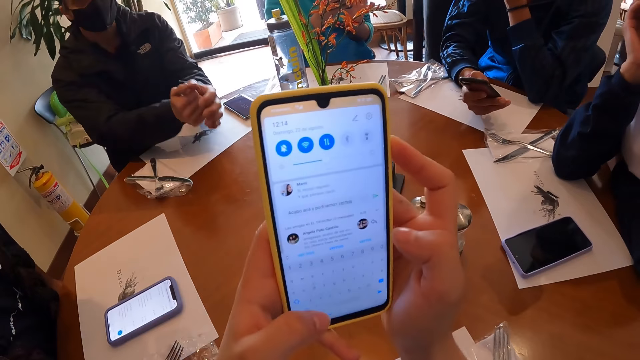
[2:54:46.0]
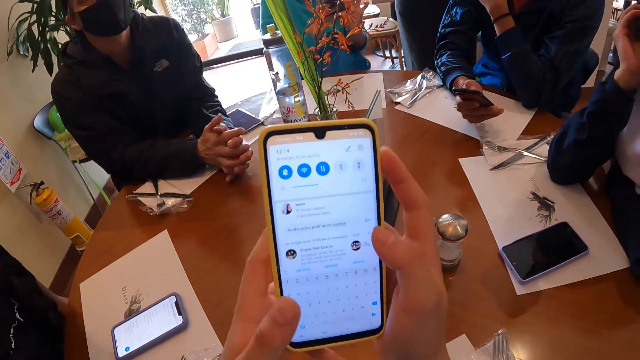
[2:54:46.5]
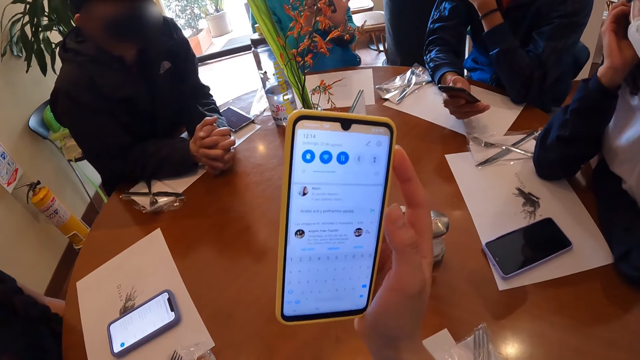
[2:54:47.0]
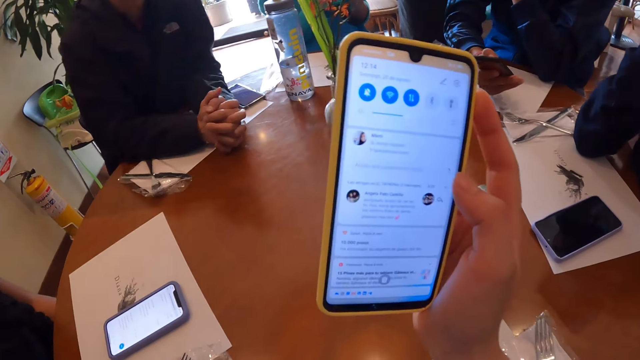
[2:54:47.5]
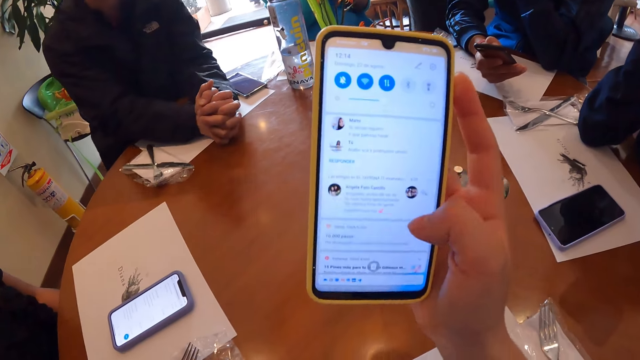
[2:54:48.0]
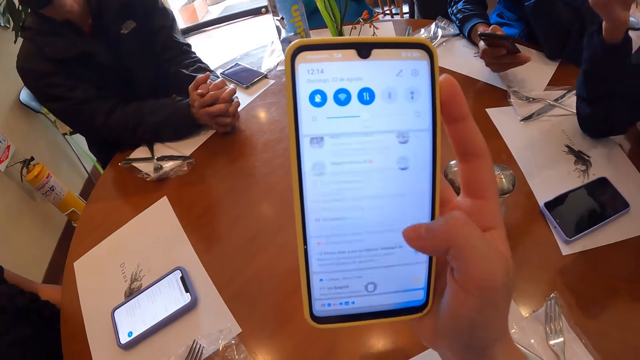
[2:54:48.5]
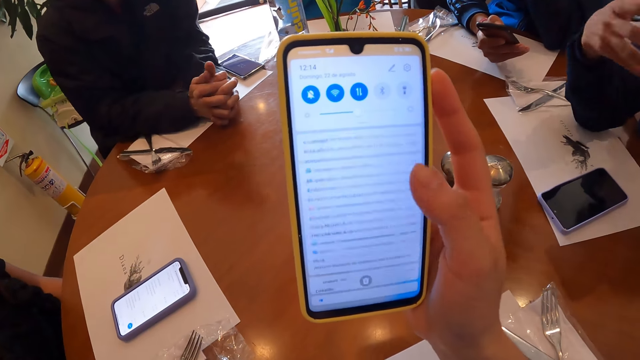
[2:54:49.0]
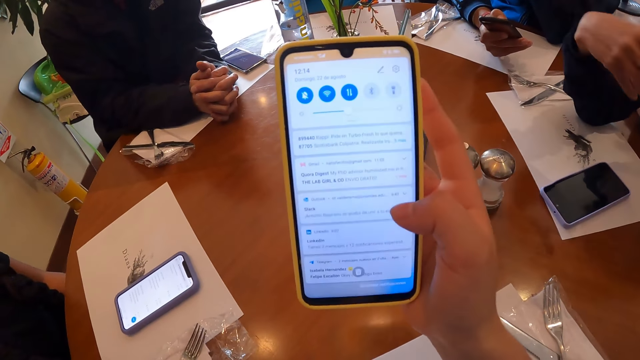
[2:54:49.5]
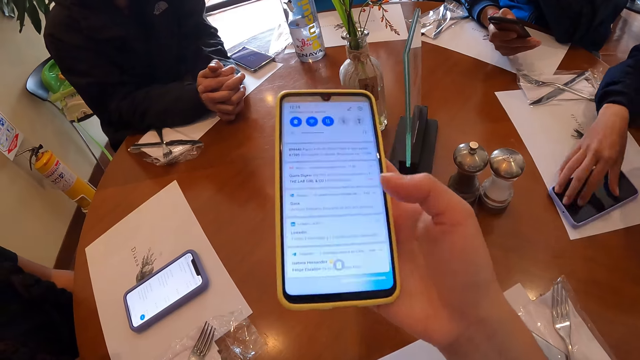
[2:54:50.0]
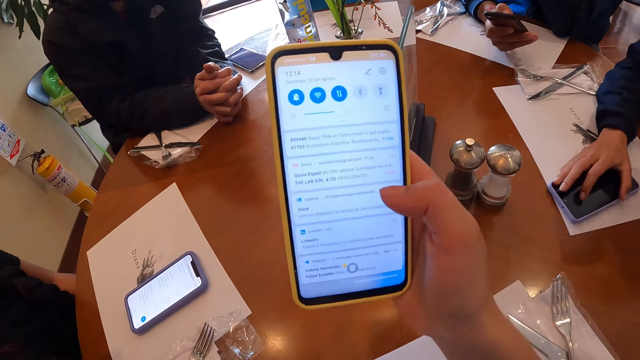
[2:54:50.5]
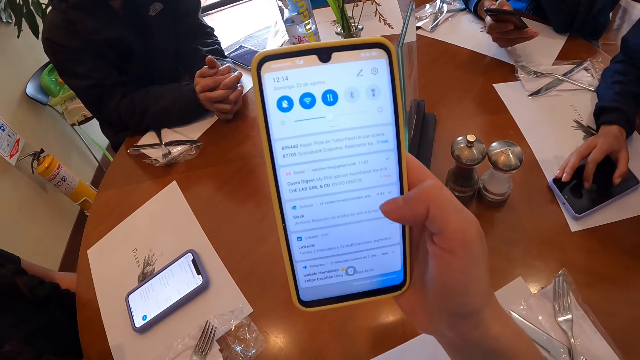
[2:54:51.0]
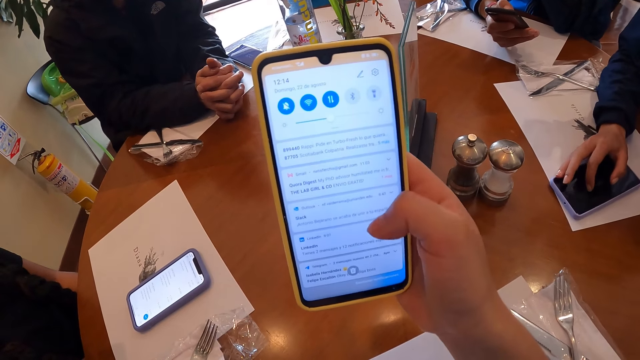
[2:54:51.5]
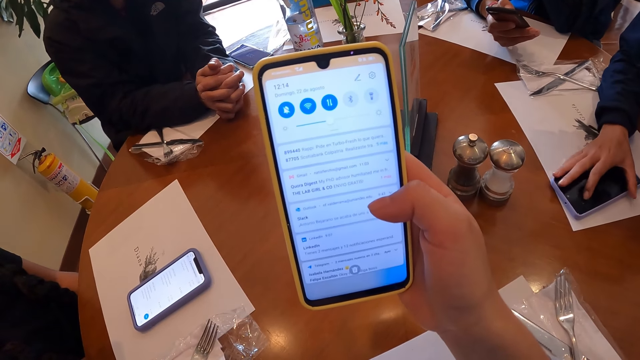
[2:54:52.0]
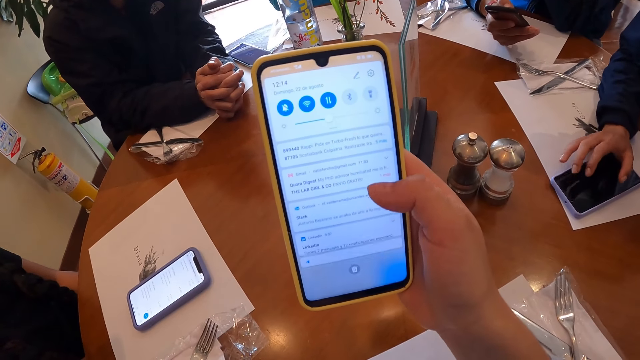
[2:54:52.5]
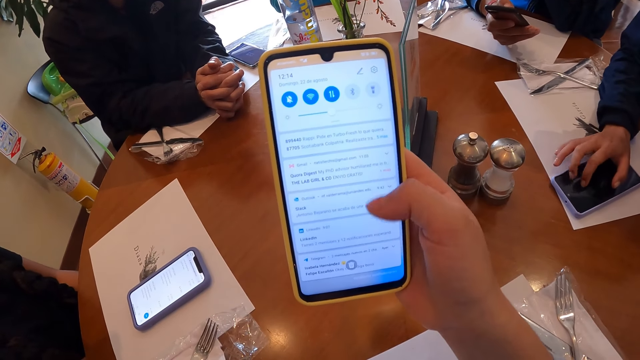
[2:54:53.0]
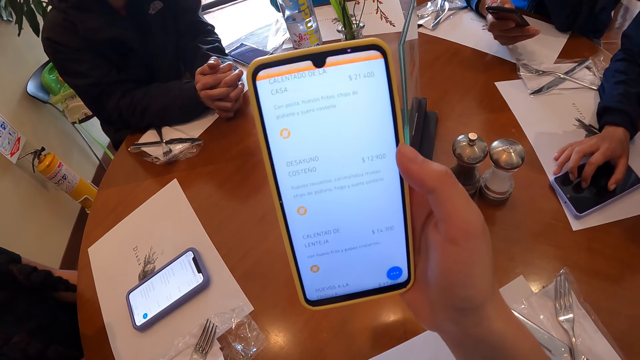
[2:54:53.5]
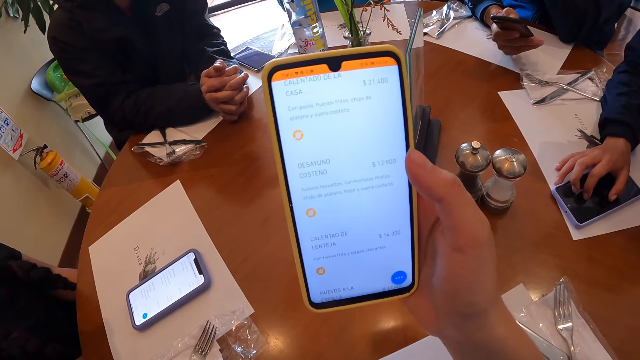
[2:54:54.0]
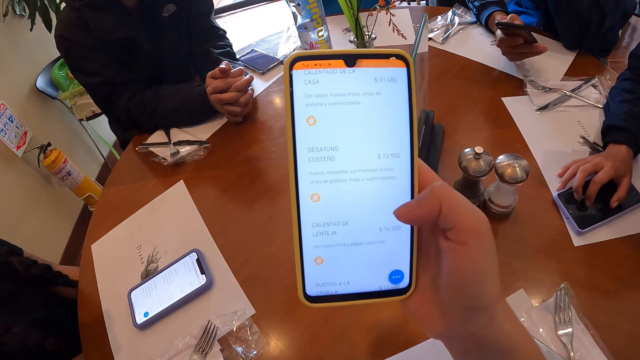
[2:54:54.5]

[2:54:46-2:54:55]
The camera wearer operates the phone with her right hand. The woman touches the phone on the table with her right hand.

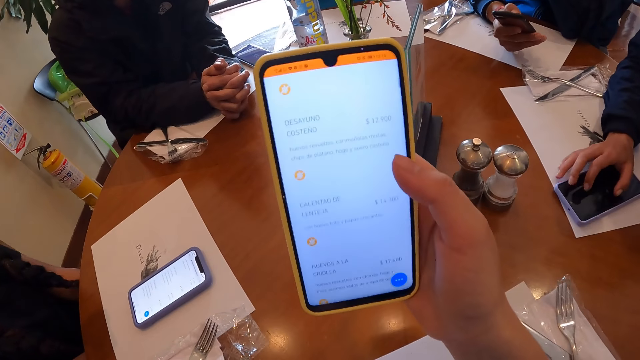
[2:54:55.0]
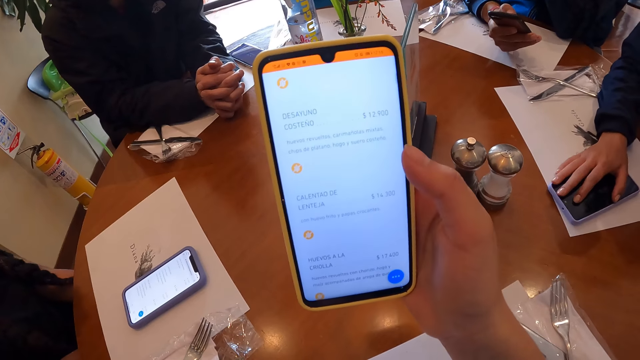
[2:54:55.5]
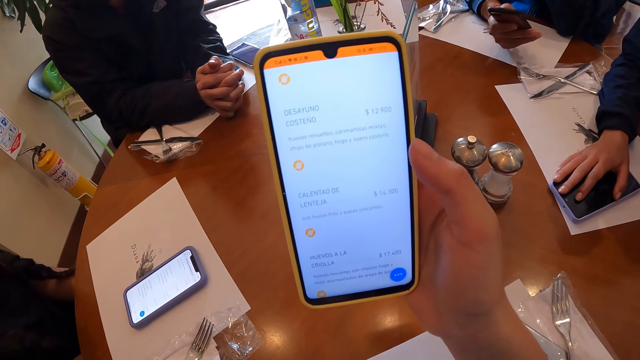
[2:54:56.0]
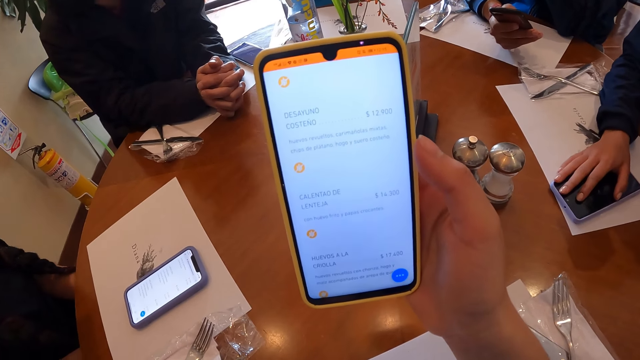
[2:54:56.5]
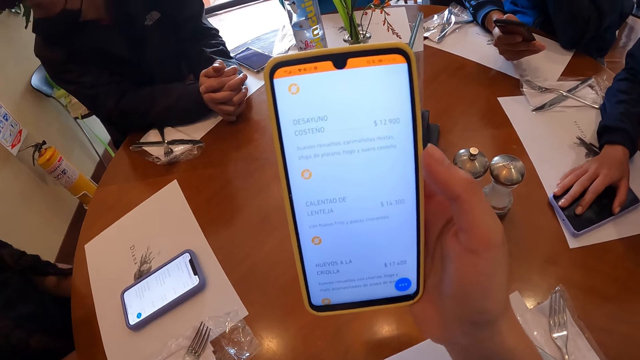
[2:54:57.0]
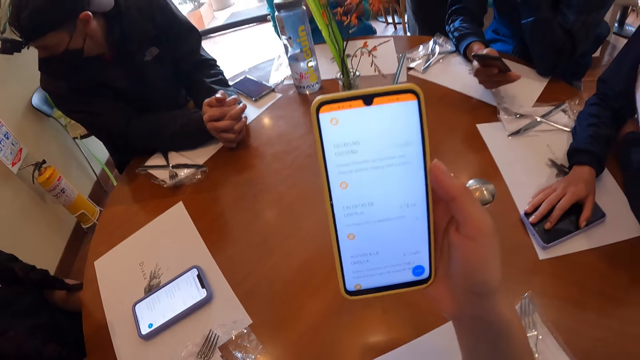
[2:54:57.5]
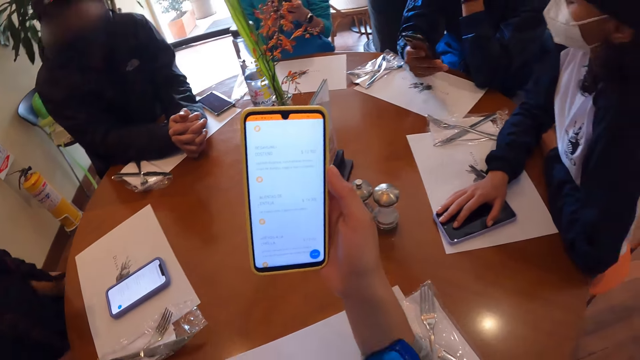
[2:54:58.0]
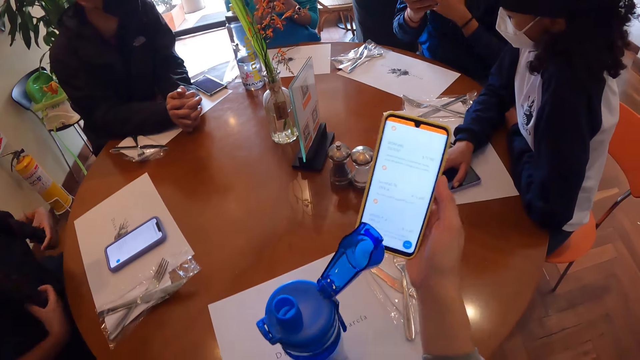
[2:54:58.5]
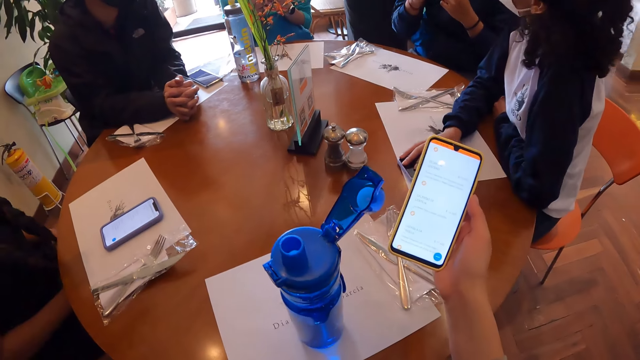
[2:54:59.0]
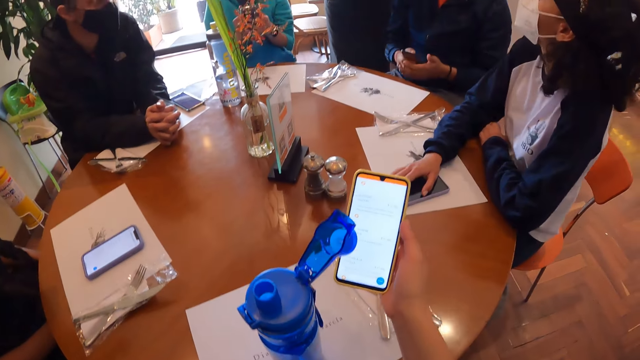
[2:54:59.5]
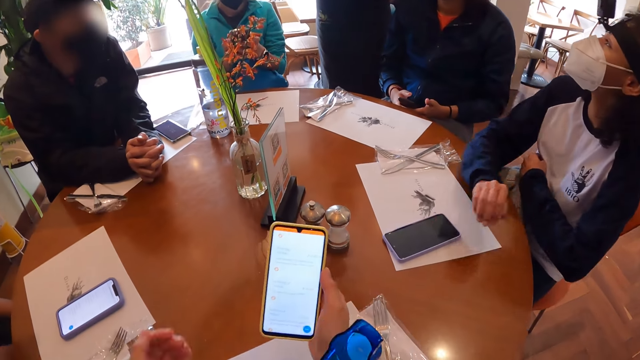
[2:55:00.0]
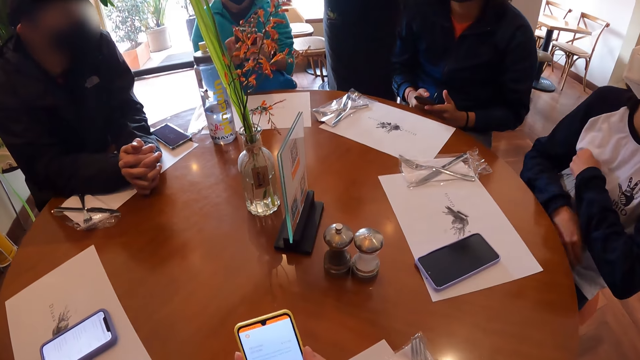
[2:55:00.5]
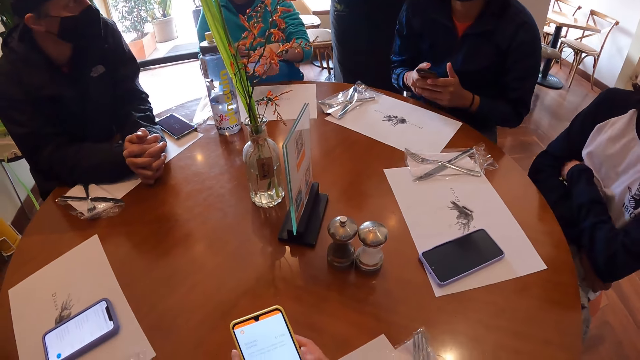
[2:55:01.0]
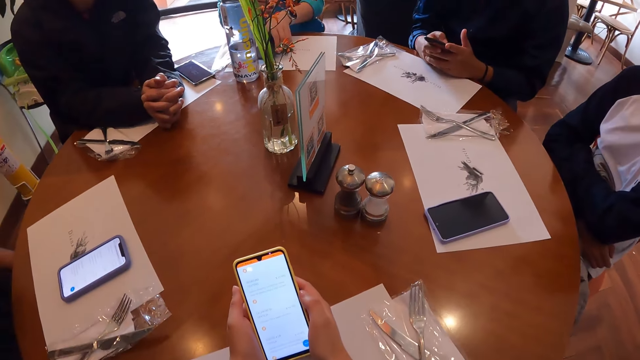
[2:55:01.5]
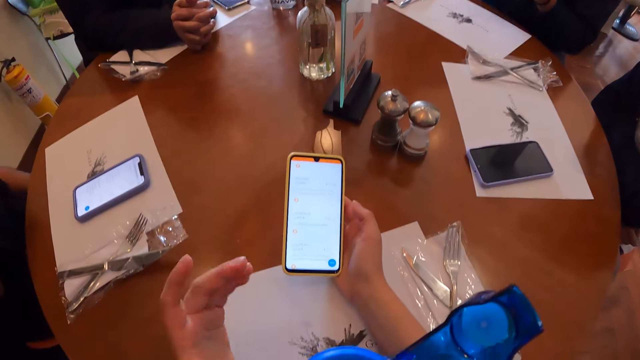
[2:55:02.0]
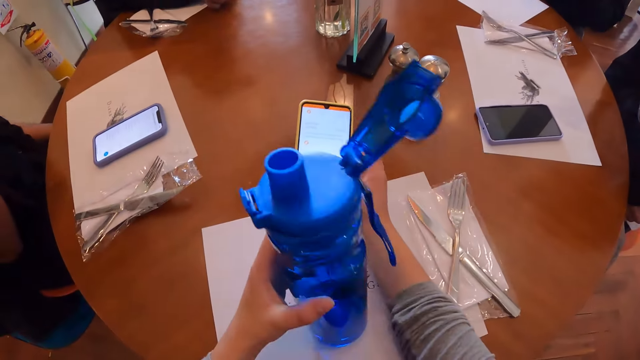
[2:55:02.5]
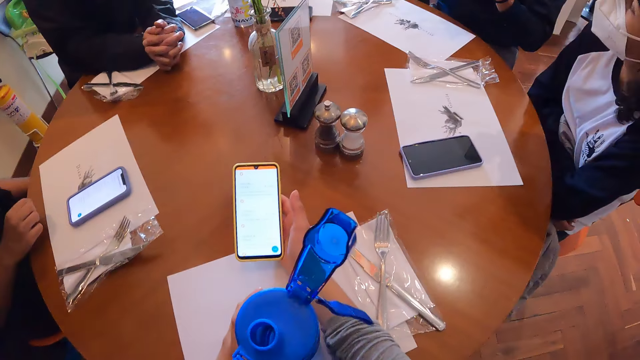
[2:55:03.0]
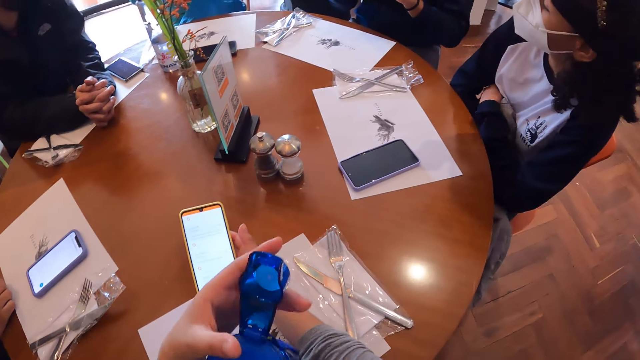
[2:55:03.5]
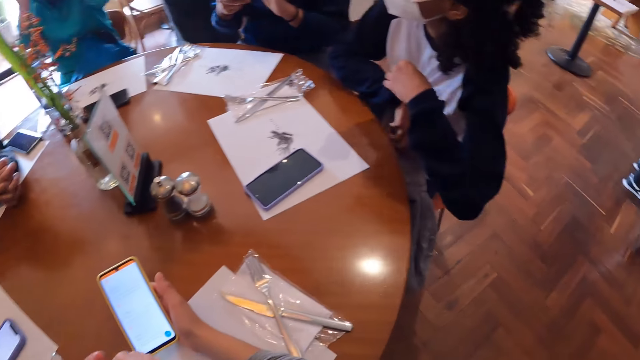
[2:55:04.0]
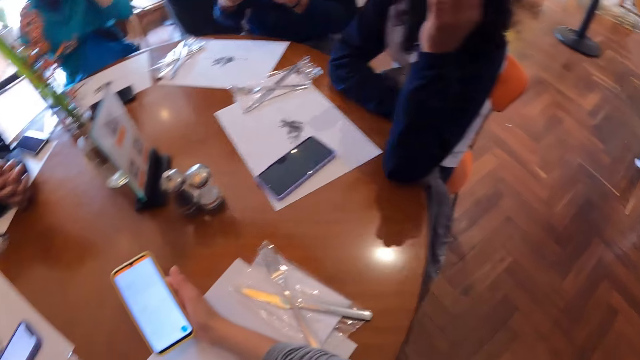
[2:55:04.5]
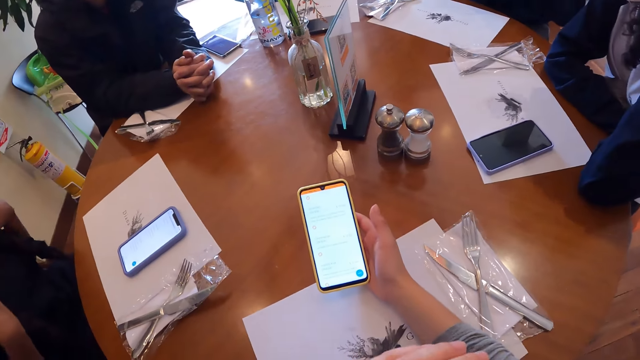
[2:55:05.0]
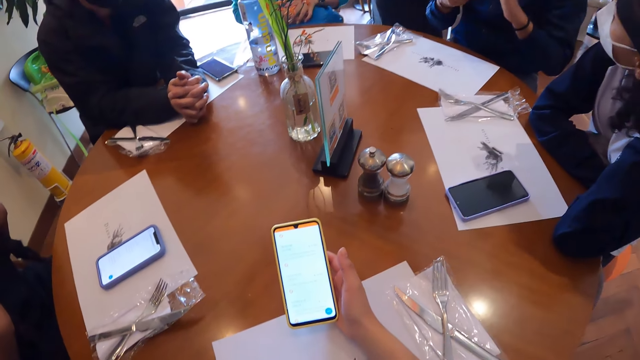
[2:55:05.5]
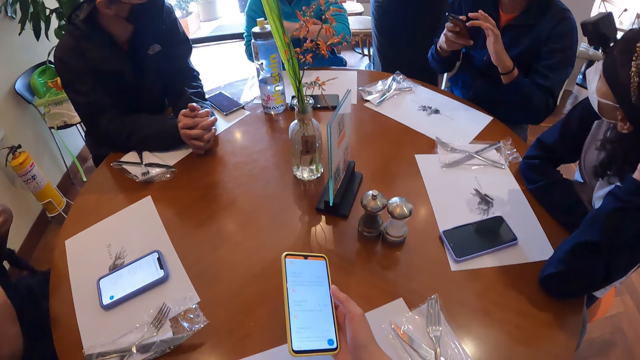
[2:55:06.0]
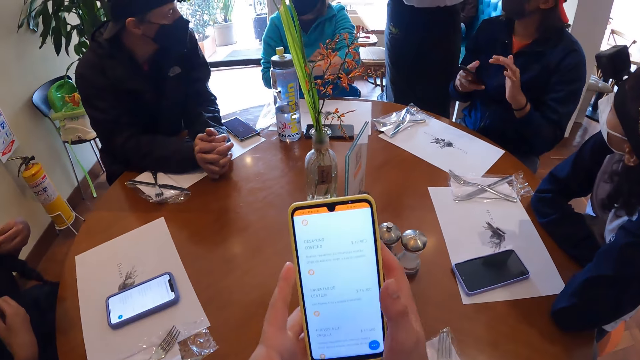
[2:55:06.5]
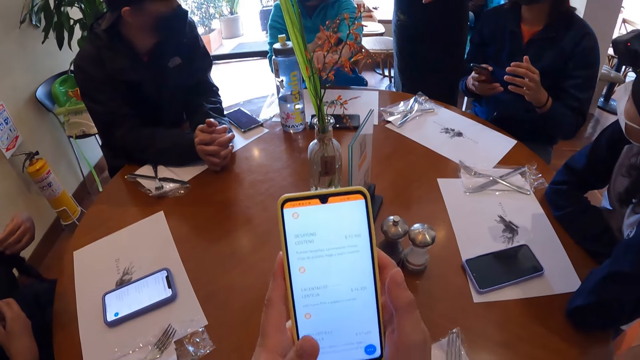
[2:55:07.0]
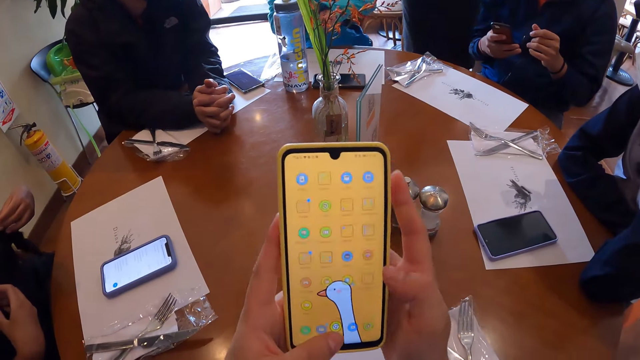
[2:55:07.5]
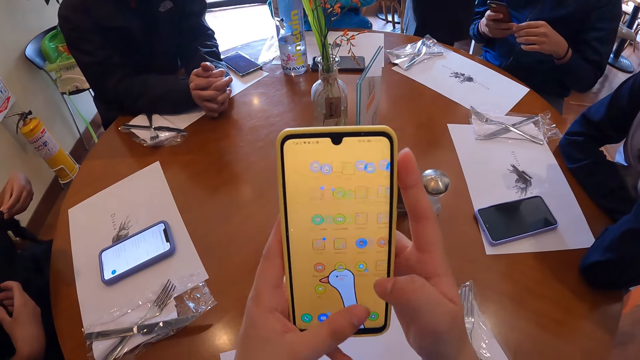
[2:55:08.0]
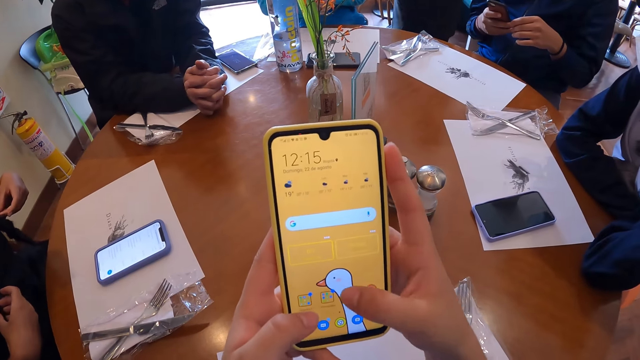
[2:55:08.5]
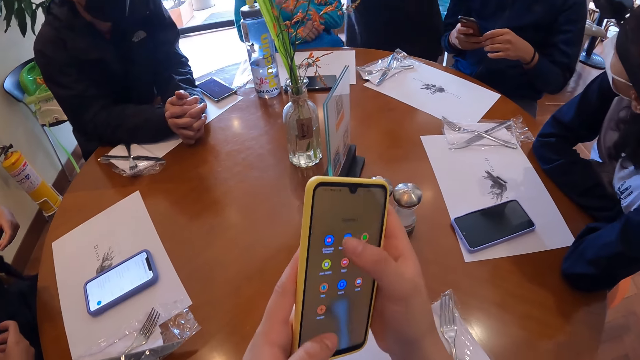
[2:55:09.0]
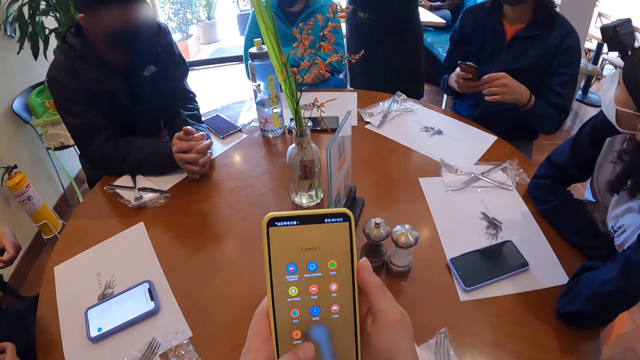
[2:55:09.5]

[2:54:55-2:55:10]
The camera wearer stares at the phone in her hand. She operates the phone with both hands. She picks up a water bottle on the table with her left hand. She touches the water bottle. She drops the water bottle on the table with her left hand. She closes the water bottle with her left hand. The woman scratches her right hand with her left hand. The camera wearer looks around the restaurant. The woman touches her head with her left hand. The camera wearer operates the phone with both hands.
